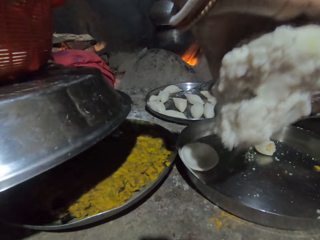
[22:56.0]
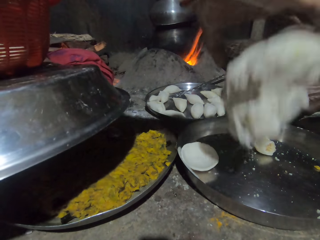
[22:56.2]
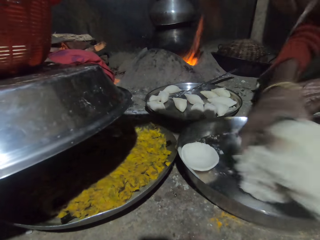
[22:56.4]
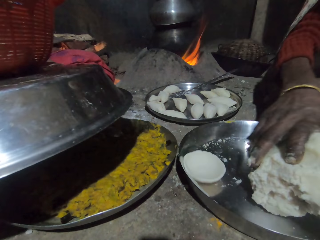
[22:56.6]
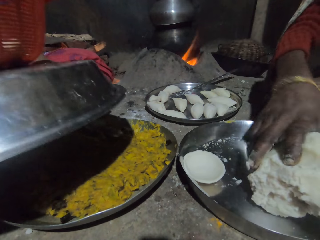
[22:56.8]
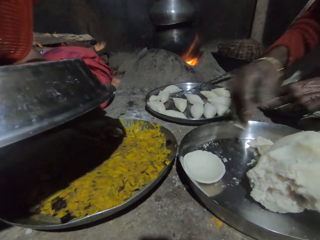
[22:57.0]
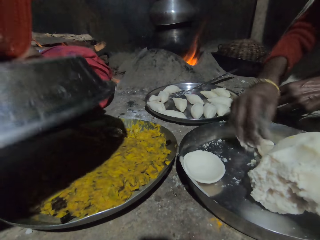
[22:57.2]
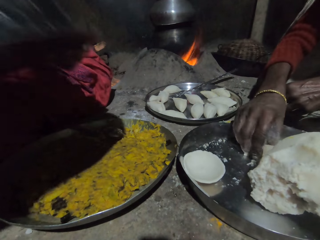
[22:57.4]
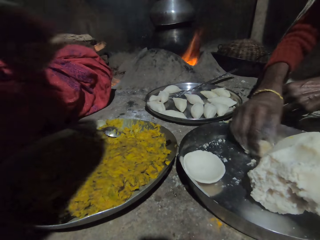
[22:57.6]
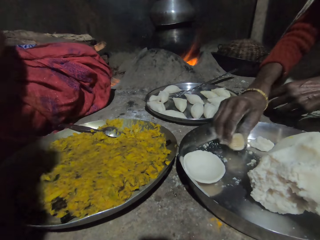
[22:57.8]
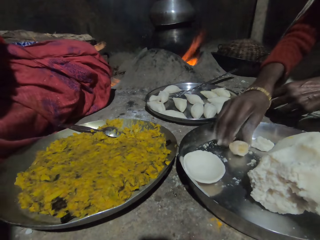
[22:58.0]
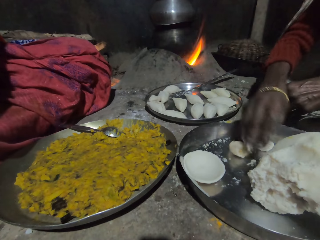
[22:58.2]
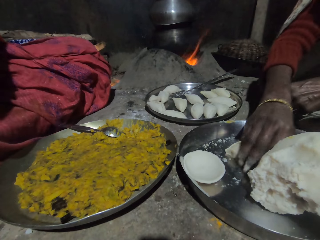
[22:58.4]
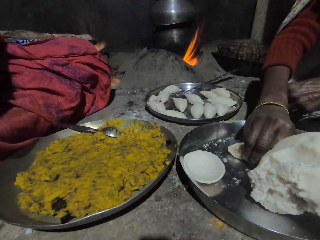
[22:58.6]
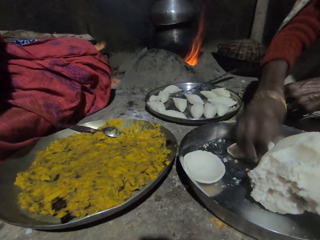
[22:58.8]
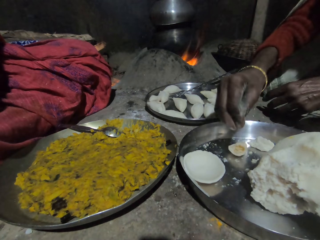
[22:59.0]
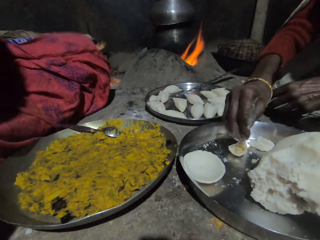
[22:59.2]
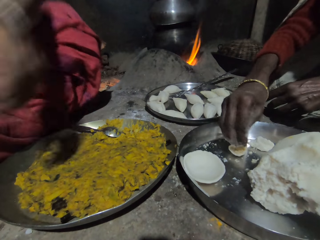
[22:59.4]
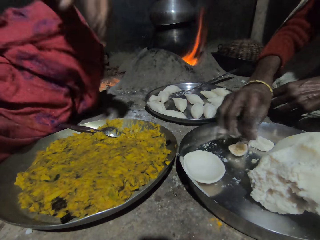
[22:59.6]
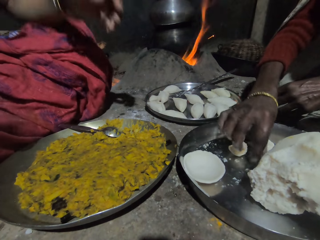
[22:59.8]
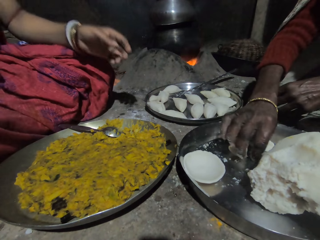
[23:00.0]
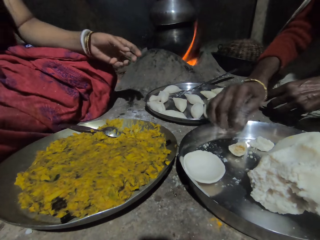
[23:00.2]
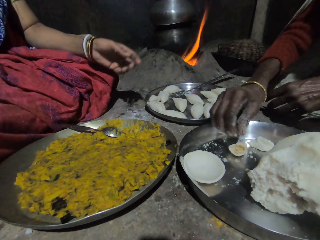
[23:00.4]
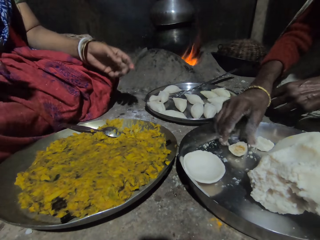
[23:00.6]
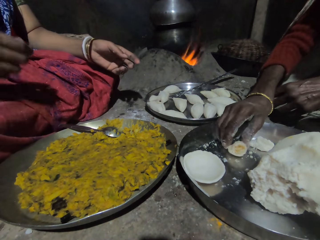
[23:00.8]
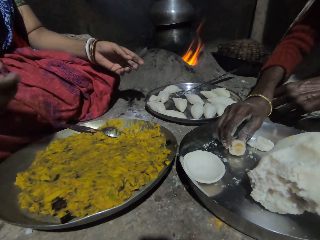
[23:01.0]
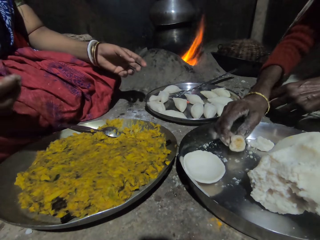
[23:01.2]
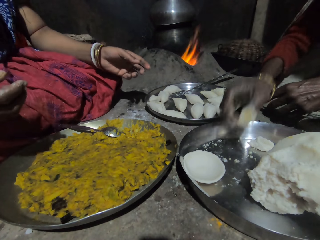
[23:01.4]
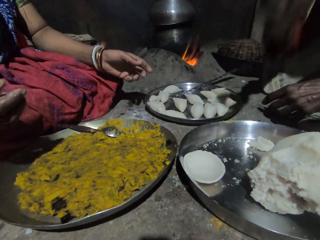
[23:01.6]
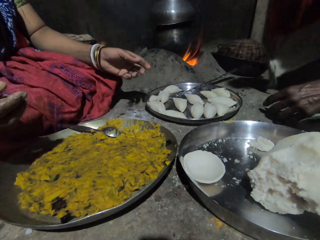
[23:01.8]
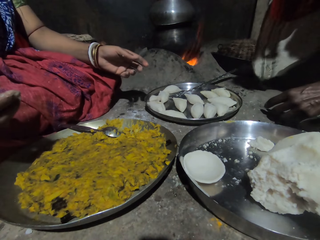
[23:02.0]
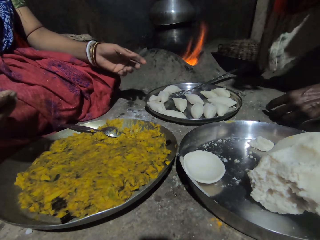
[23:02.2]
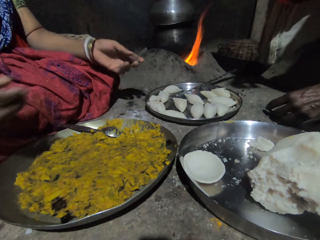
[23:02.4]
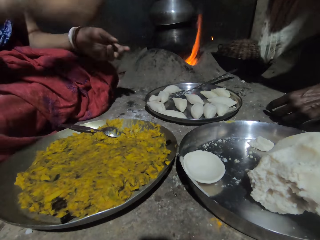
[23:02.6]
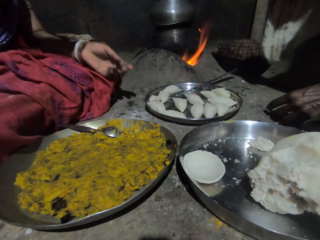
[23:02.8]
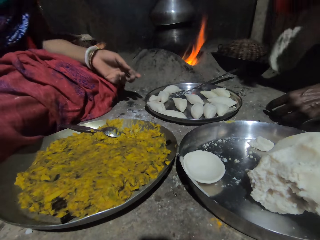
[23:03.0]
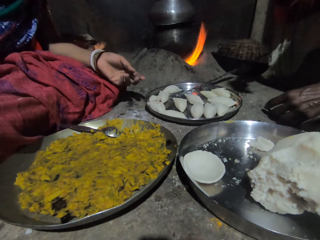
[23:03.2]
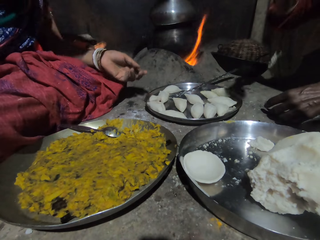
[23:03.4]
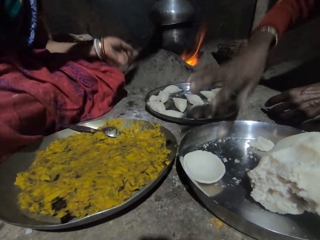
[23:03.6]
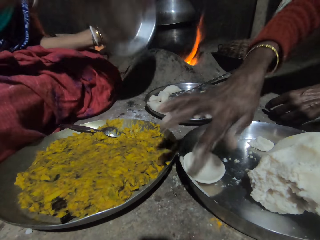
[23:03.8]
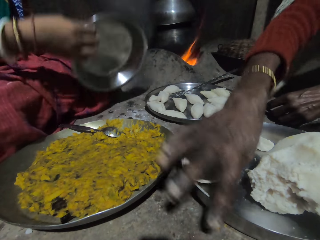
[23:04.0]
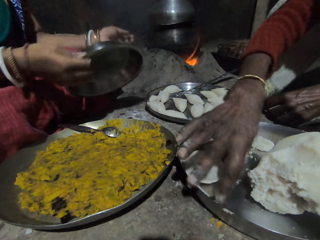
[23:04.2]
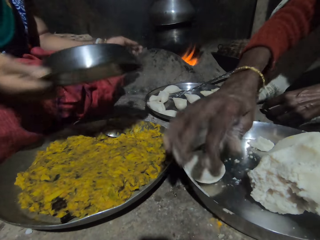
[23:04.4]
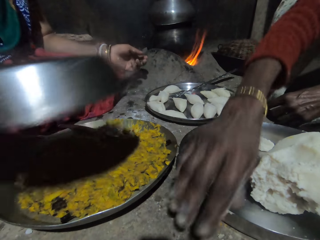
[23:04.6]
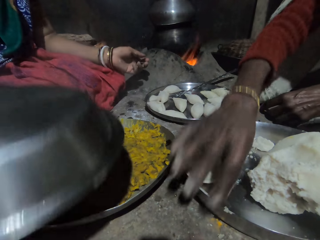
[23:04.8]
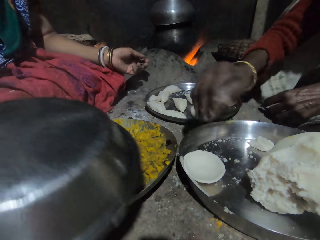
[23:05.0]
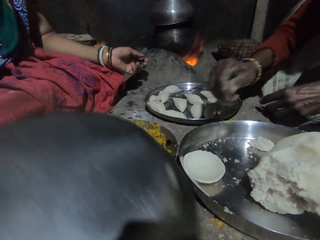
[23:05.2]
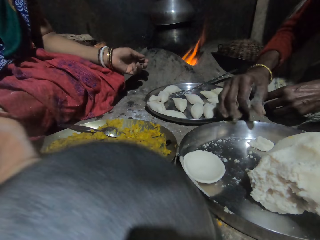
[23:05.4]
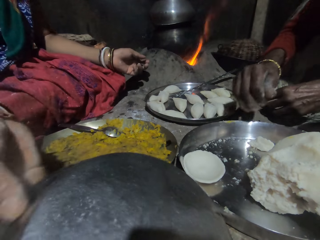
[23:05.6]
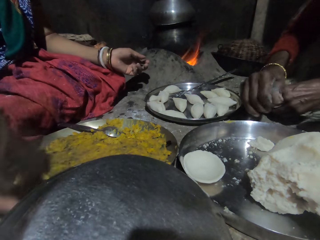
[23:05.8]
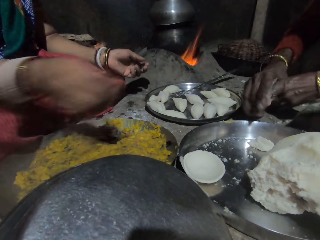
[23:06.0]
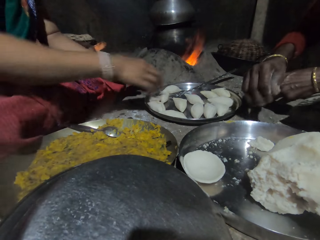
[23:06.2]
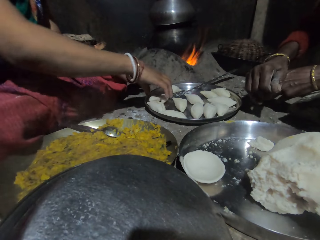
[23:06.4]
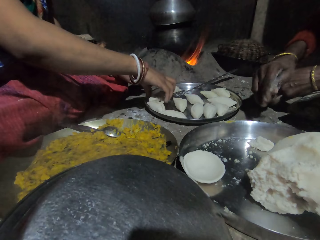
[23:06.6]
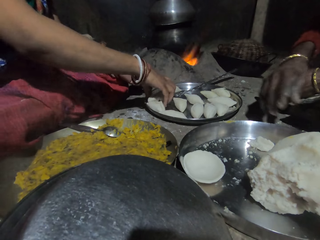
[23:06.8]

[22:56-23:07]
The camera wearer puts the ugali on the metal tray. They put away the utensils. A woman picks the pieces of ugali from the tray and puts the piece of ugali on the tray. Another person molds the doughs in the tray. The woman picks the piece of ugali from the tray. The camera wearer holds the plate, holds the metal tray, puts away the plate and puts the metal lid down.

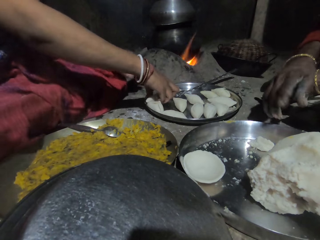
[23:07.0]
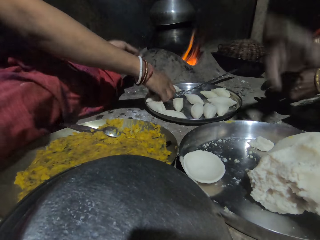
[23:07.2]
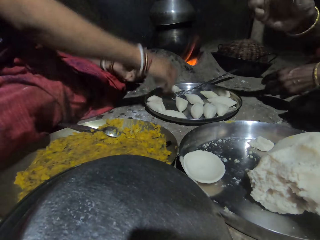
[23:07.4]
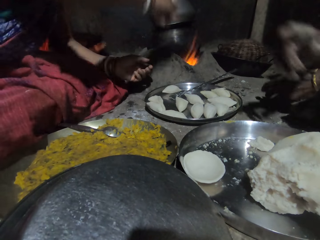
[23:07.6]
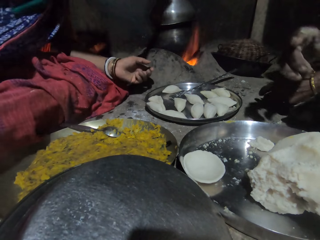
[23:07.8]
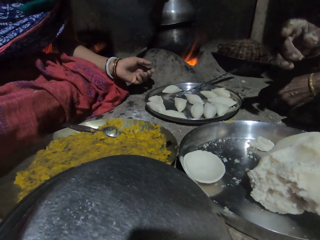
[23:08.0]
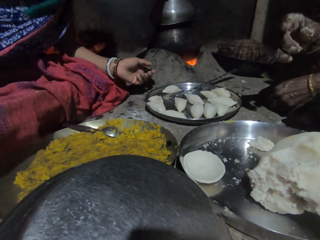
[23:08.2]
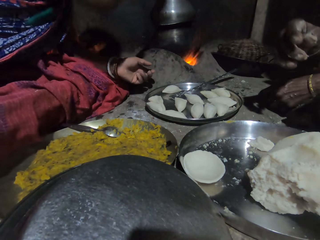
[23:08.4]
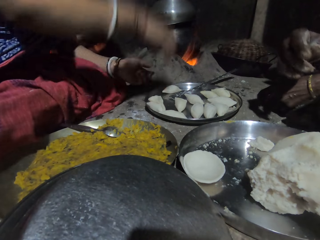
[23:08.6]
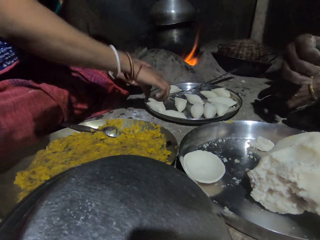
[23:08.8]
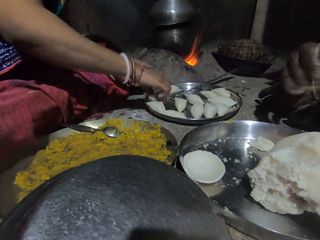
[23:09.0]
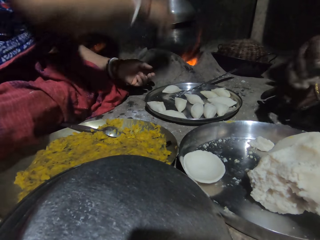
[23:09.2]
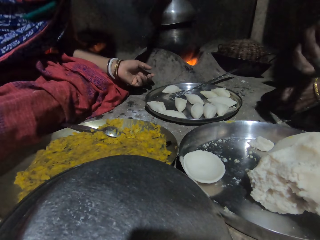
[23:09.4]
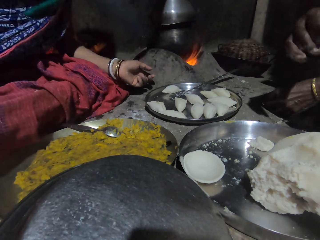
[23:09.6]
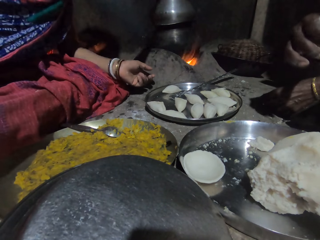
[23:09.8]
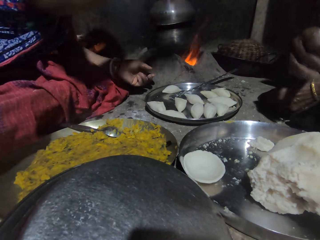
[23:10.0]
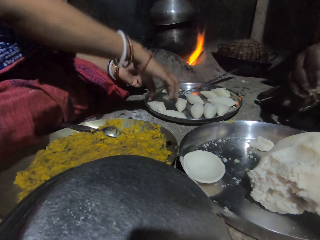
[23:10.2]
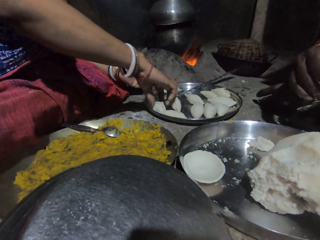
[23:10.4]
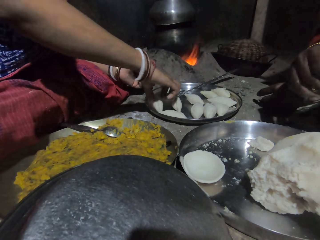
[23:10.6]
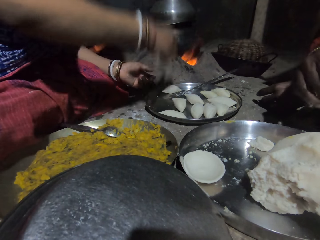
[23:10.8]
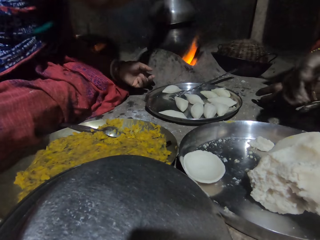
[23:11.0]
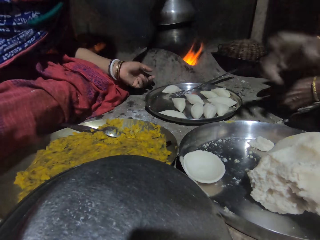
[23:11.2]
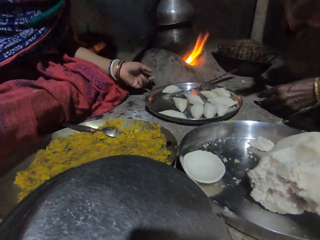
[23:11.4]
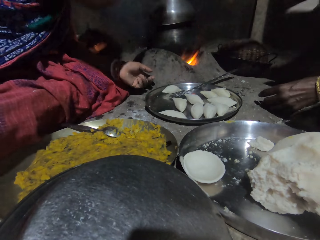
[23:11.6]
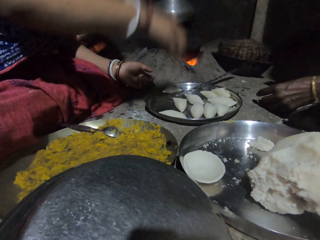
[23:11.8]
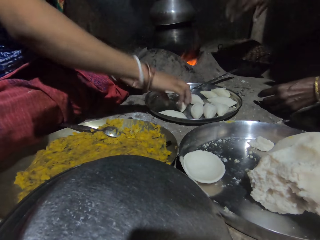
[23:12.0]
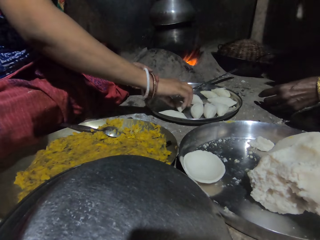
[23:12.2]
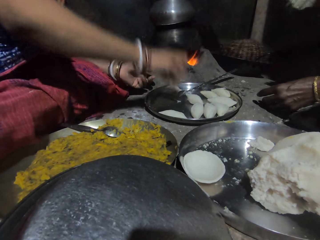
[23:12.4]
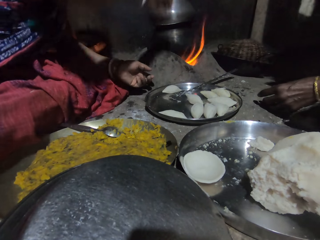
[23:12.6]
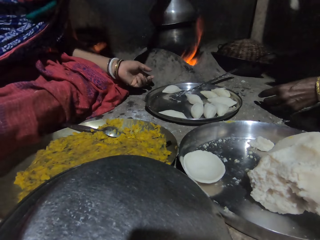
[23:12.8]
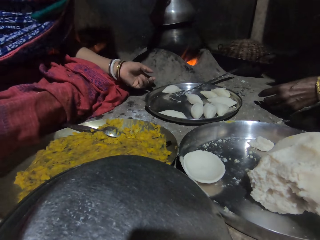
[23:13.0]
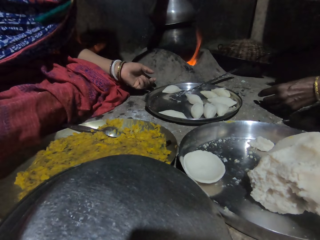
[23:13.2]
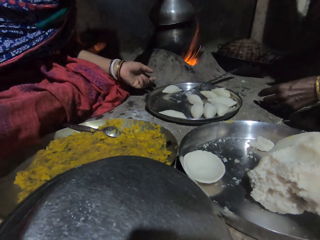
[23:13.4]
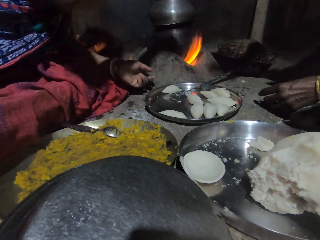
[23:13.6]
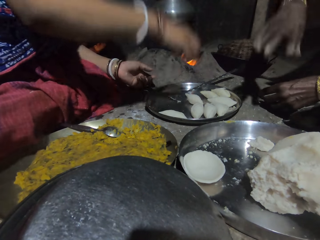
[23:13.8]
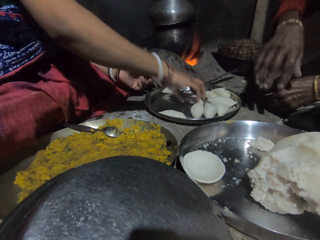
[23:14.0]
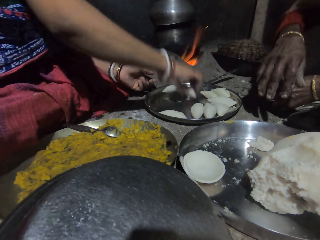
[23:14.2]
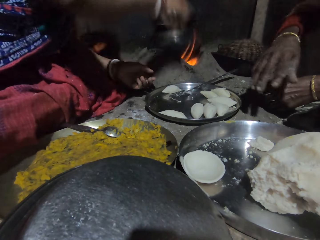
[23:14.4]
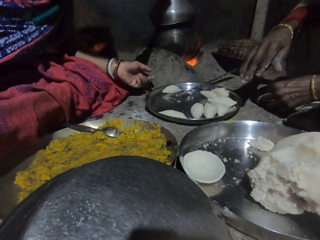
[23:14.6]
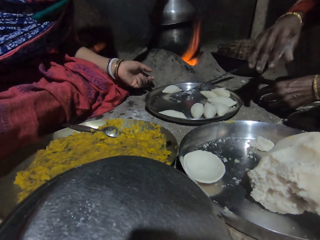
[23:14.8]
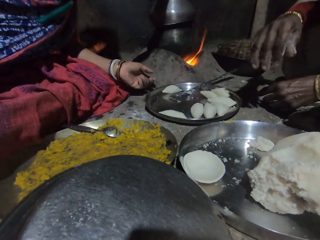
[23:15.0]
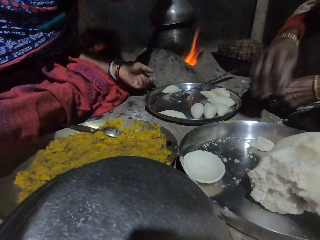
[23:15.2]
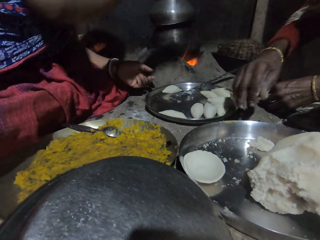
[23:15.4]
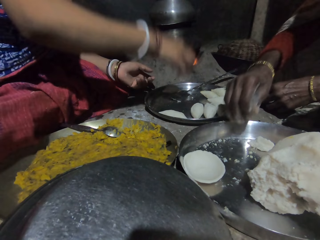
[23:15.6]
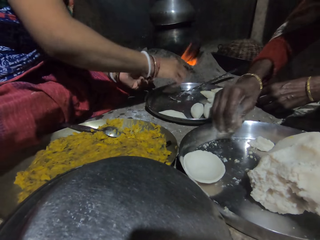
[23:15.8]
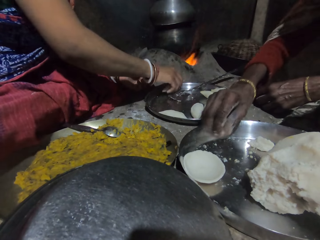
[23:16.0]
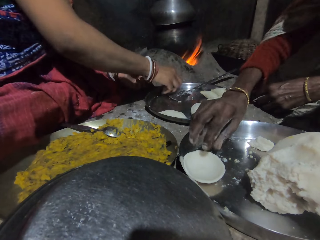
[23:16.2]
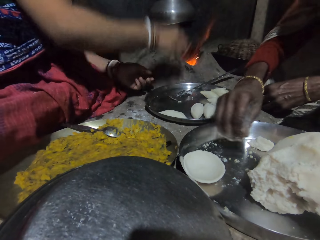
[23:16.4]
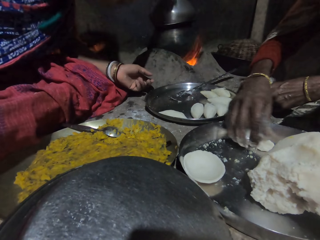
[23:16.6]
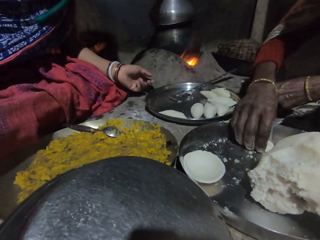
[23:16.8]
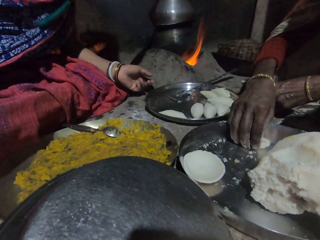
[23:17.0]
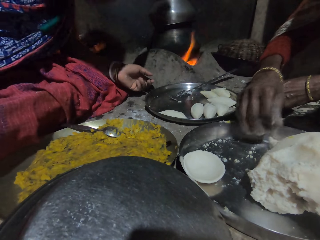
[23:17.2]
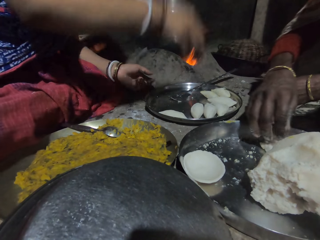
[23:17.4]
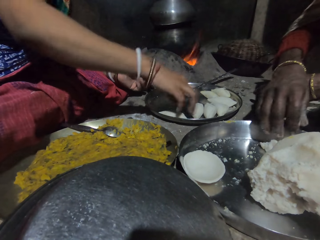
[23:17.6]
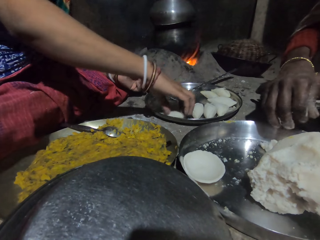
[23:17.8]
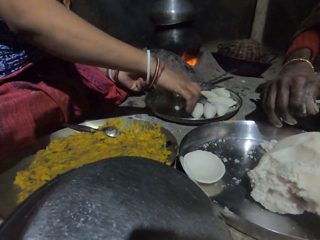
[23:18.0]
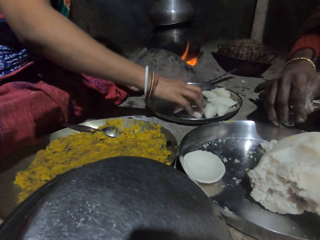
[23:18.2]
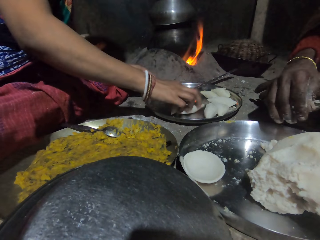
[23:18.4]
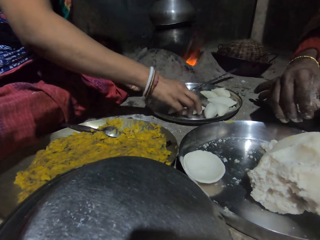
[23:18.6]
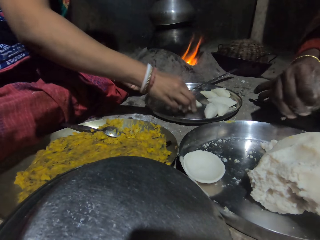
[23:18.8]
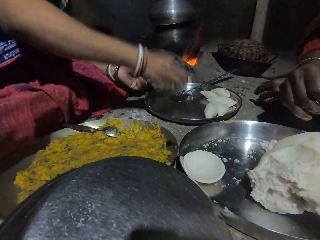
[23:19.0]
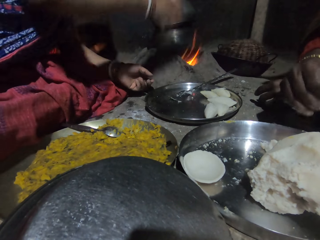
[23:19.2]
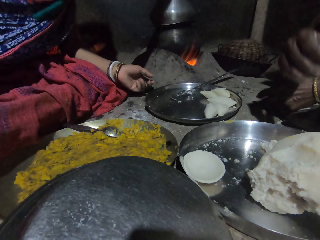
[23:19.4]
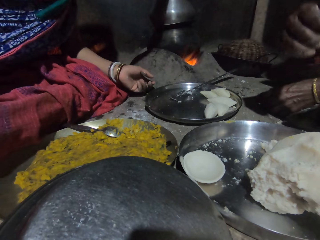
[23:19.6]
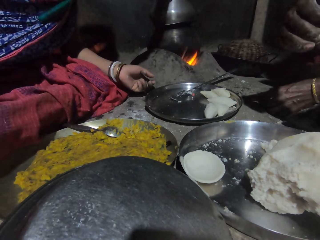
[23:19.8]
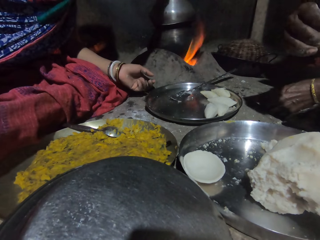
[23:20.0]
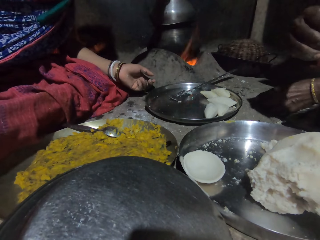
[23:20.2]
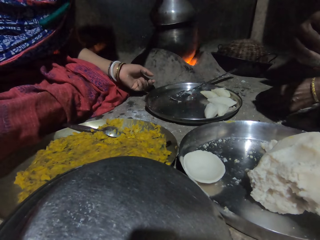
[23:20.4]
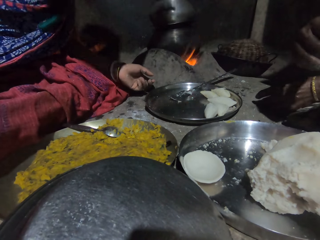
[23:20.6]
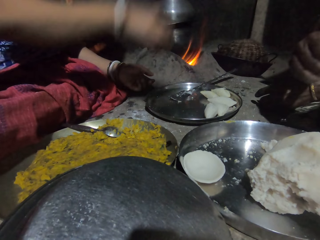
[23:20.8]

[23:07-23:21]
The camera wearer picks the piece of ugali in the tray one by one. They put the piece of ugali in a pot. They pick the piece of ugali and put the piece of ugali in the pot. They pick the piece of ugali and put the piece of ugali in the pot. A woman does something. The camera wearer picks the piece of ugali and puts the piece of ugali in the pot. They pick the piece of ugali and put the piece of ugali in the pot. They pick the piece of ugali and put the piece of ugali in the pot. The woman touches the piece of ugali and releases the dough into the tray. The camera wearer picks the pieces of ugali and puts the pieces of ugali in the pot.
